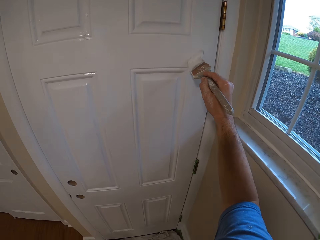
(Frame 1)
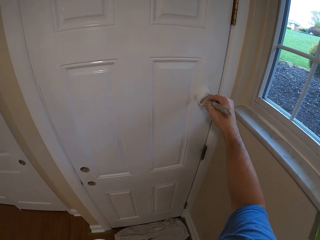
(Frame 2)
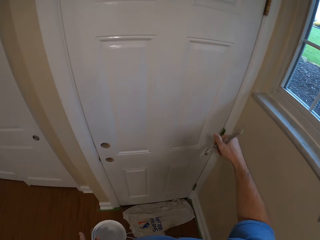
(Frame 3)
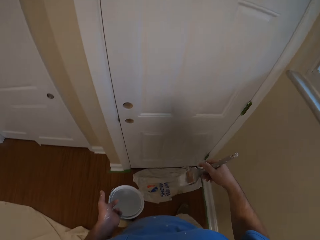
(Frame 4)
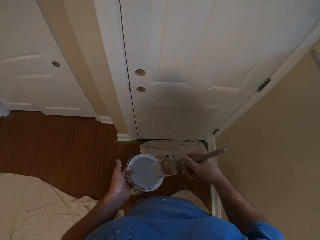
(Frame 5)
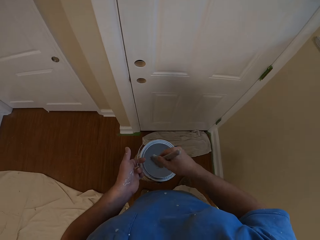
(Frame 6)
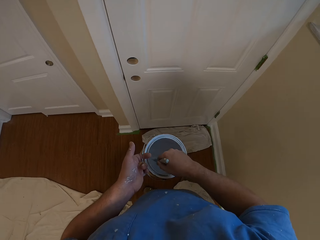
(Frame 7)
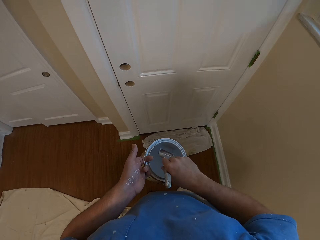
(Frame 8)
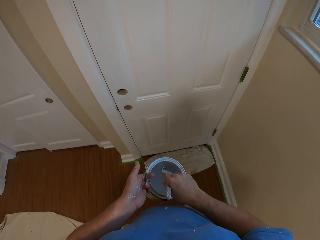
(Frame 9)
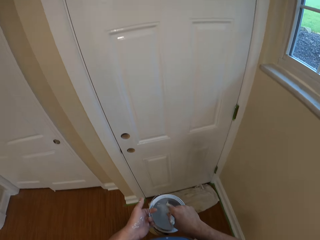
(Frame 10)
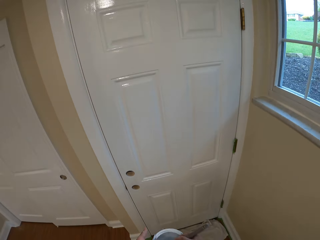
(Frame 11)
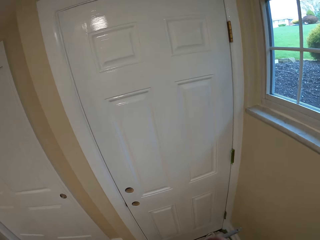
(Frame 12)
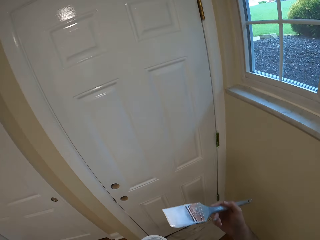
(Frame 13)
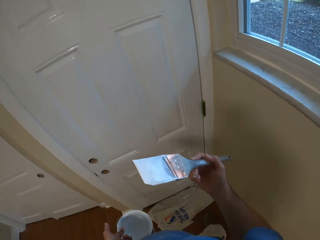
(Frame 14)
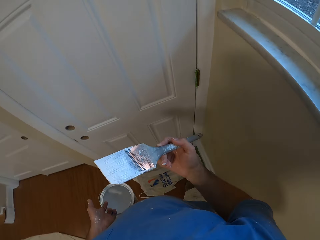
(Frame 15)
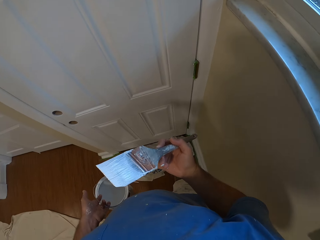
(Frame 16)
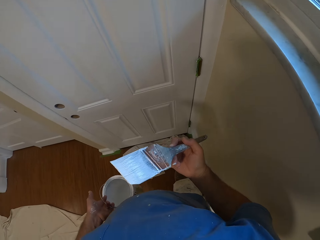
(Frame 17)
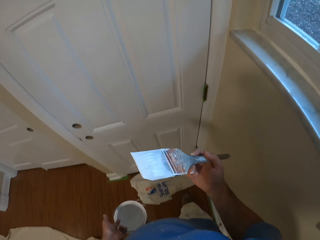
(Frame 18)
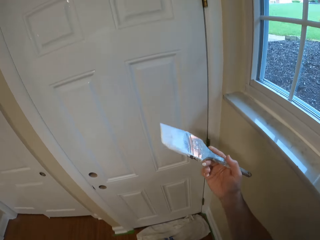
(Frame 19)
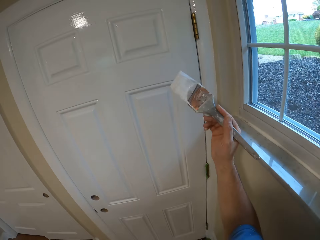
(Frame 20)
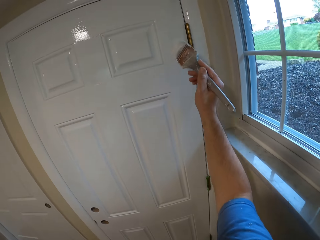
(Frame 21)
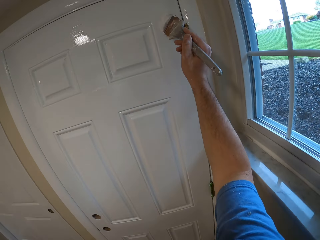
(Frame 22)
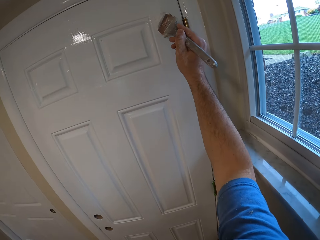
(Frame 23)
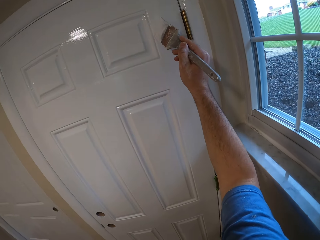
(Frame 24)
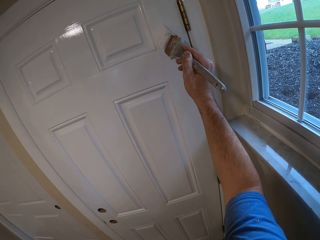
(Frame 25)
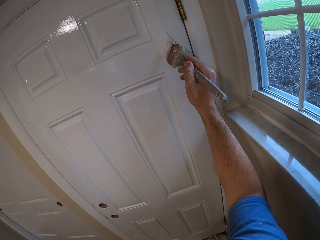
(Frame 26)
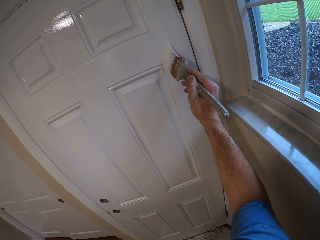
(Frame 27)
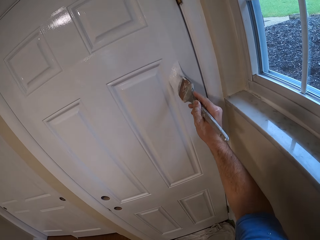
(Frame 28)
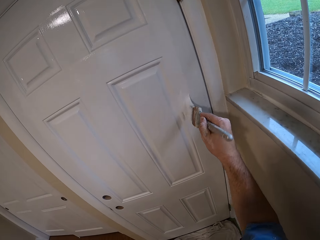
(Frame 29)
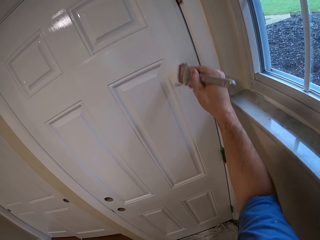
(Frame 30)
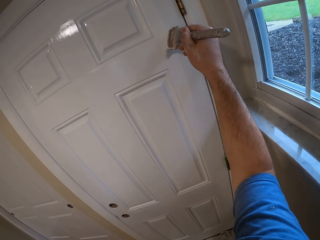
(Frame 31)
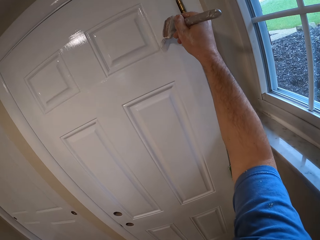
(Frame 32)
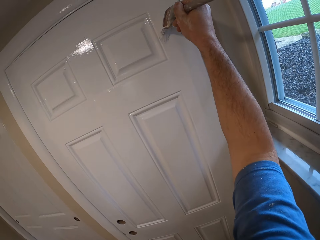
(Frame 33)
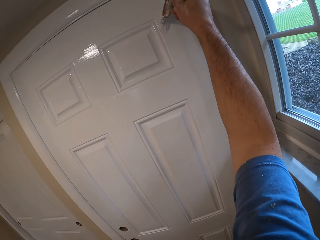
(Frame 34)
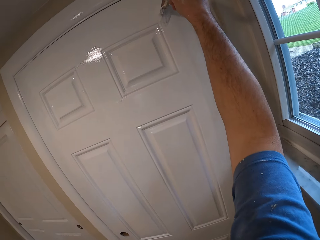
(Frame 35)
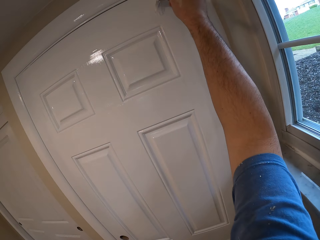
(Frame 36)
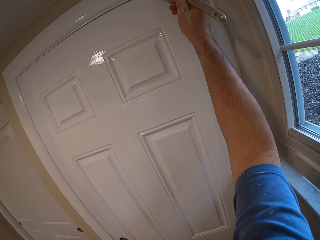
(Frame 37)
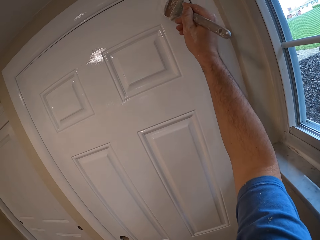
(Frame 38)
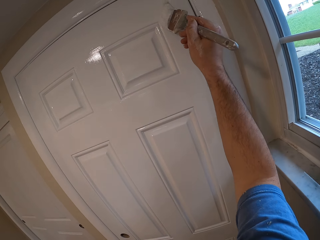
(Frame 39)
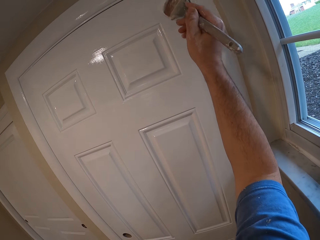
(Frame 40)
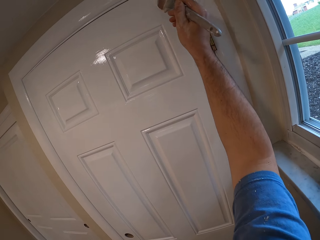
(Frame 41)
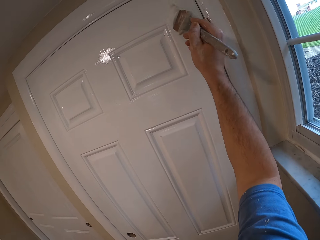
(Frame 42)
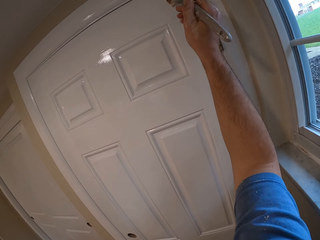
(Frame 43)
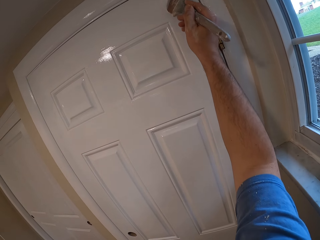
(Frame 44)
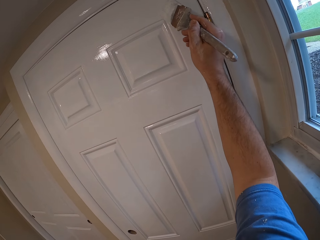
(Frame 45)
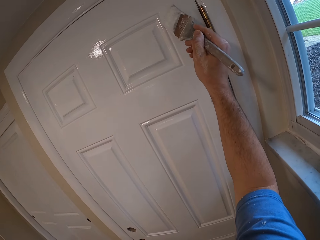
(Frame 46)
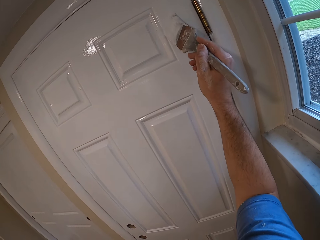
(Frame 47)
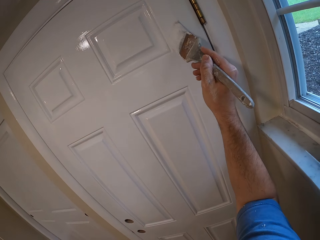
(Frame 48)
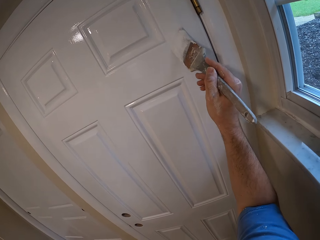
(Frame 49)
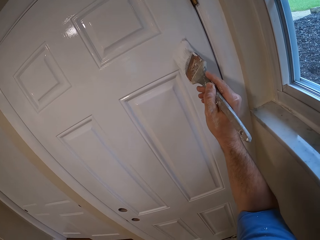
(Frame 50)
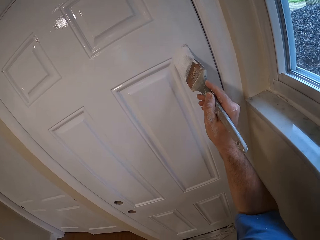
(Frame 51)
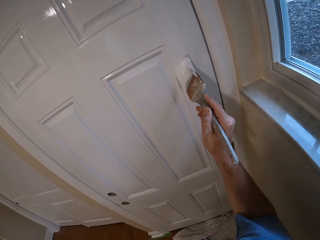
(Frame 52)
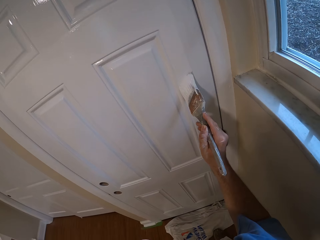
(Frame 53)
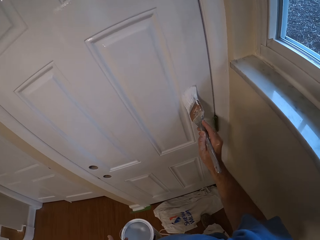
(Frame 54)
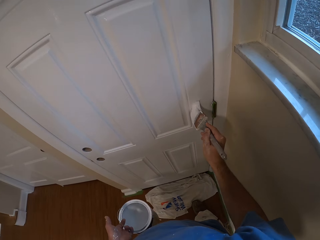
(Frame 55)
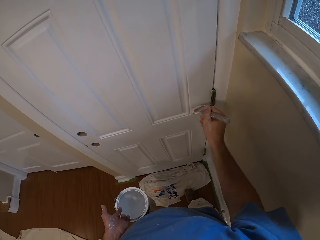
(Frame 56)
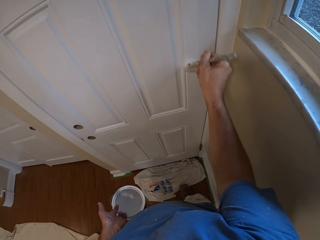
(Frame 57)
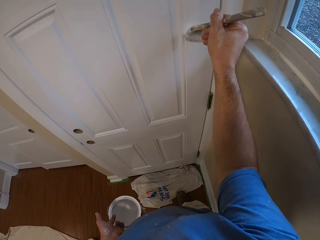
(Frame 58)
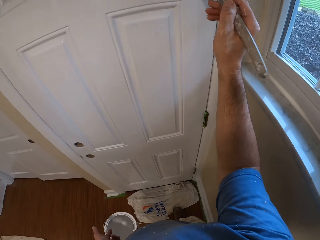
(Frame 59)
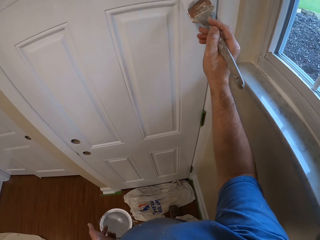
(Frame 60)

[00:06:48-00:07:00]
The camera wearer dips the brush inside the paint container. They paint the door with the brush.

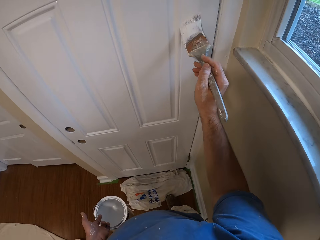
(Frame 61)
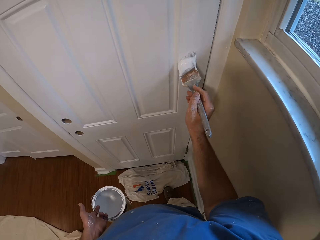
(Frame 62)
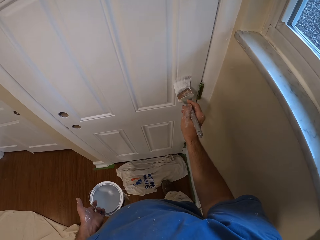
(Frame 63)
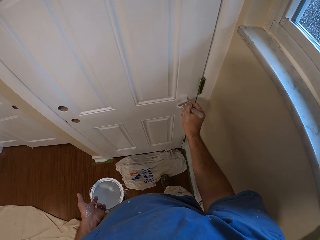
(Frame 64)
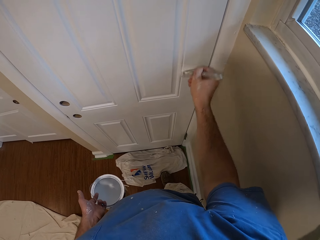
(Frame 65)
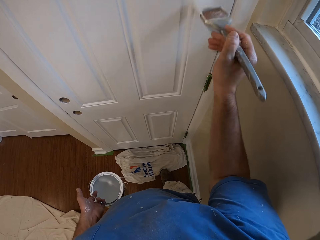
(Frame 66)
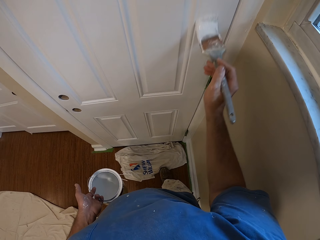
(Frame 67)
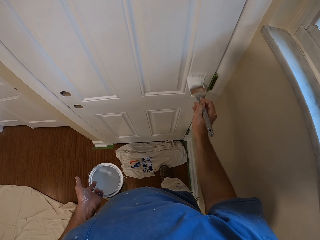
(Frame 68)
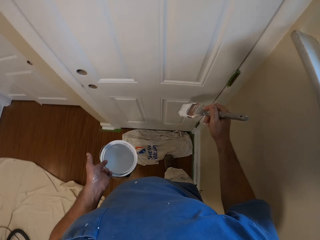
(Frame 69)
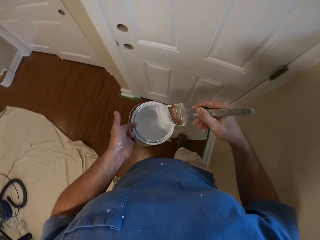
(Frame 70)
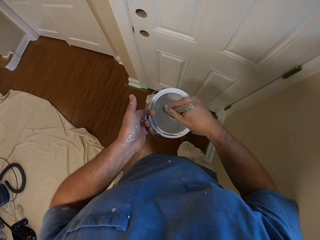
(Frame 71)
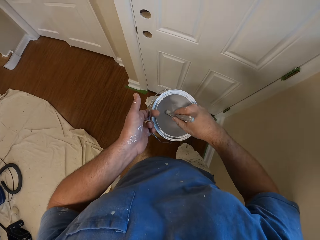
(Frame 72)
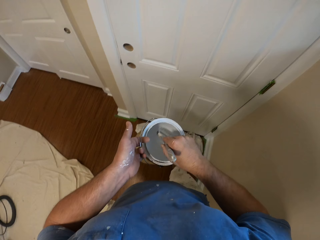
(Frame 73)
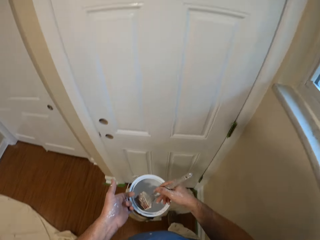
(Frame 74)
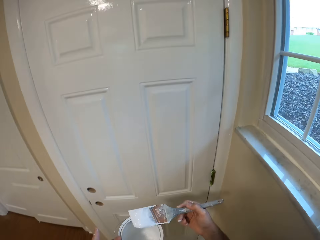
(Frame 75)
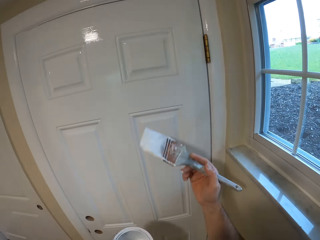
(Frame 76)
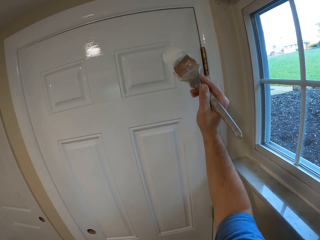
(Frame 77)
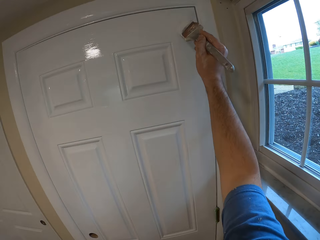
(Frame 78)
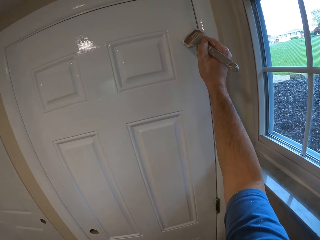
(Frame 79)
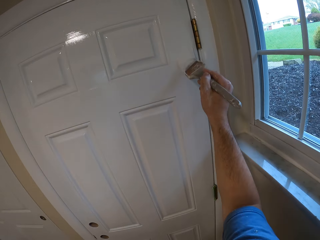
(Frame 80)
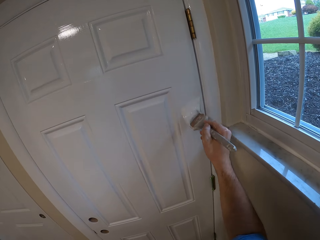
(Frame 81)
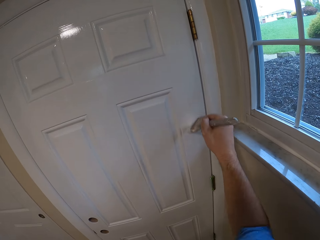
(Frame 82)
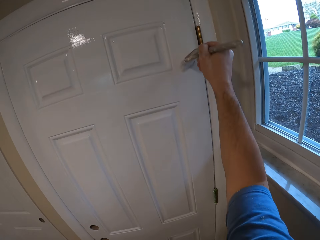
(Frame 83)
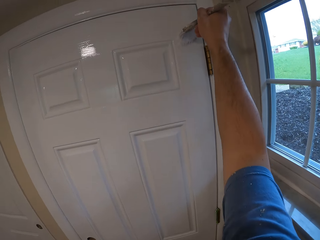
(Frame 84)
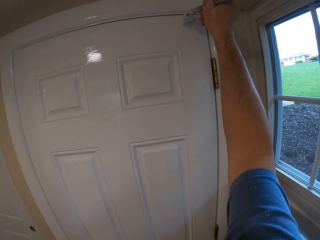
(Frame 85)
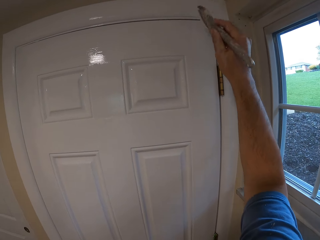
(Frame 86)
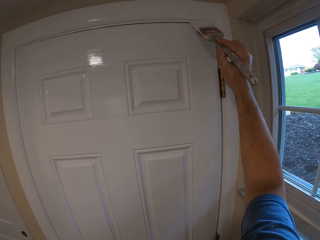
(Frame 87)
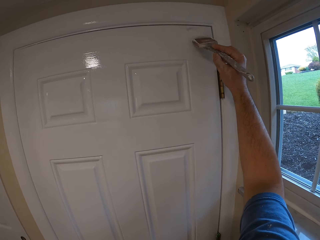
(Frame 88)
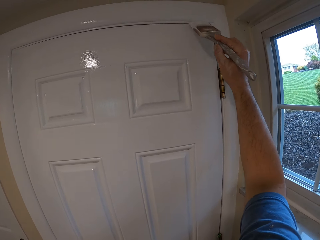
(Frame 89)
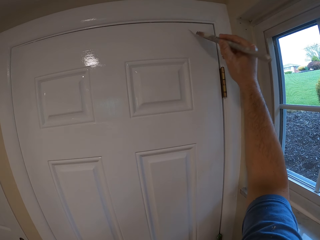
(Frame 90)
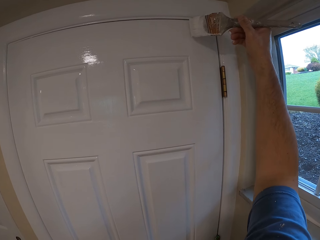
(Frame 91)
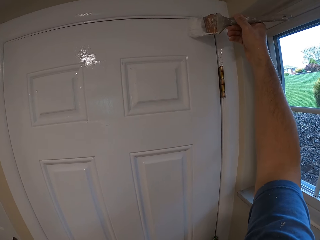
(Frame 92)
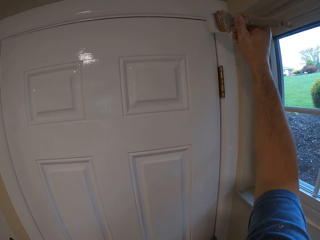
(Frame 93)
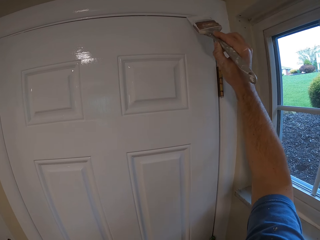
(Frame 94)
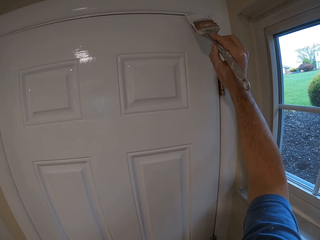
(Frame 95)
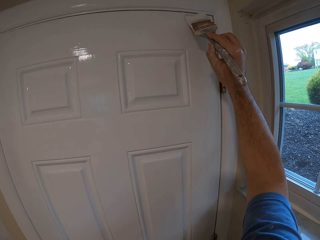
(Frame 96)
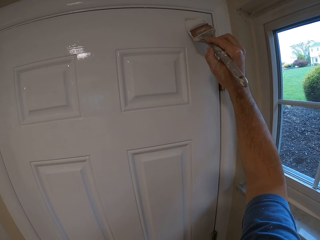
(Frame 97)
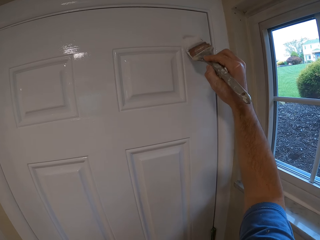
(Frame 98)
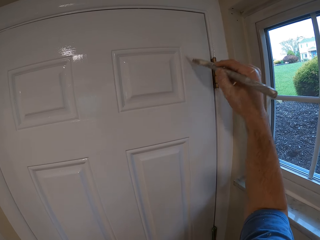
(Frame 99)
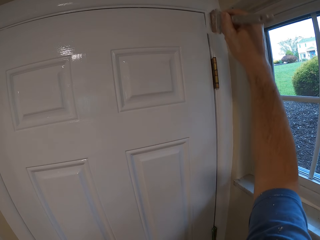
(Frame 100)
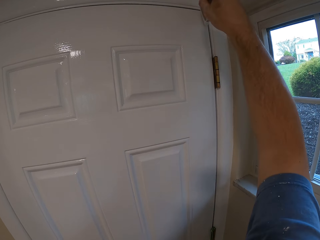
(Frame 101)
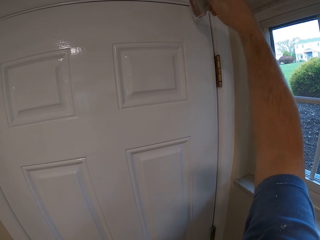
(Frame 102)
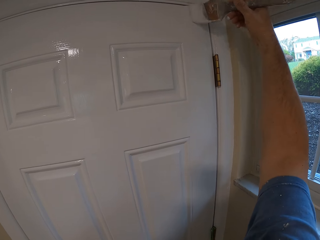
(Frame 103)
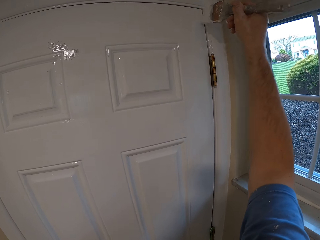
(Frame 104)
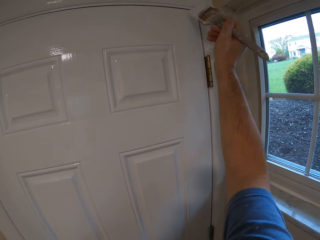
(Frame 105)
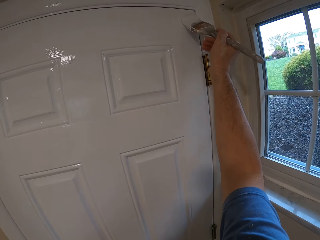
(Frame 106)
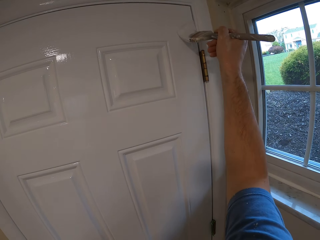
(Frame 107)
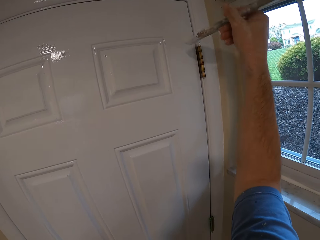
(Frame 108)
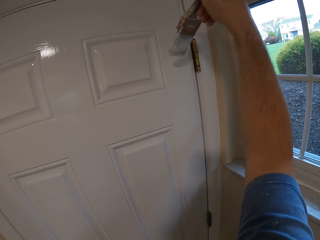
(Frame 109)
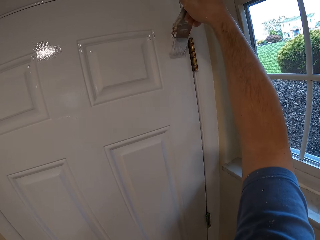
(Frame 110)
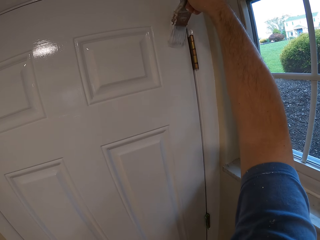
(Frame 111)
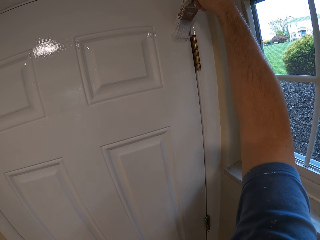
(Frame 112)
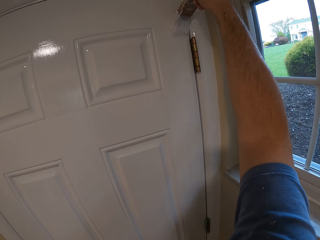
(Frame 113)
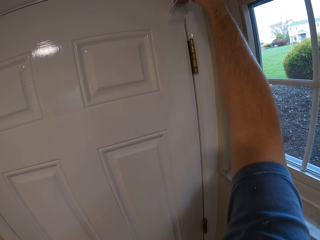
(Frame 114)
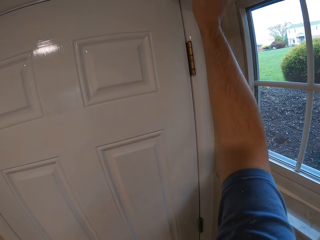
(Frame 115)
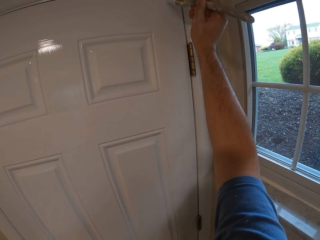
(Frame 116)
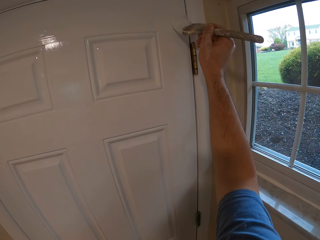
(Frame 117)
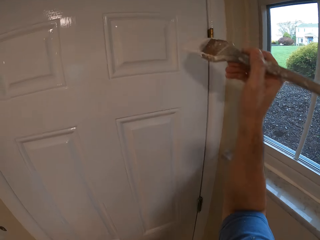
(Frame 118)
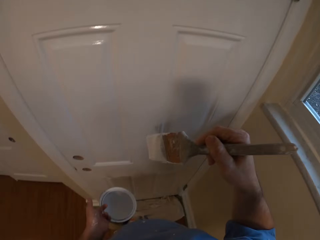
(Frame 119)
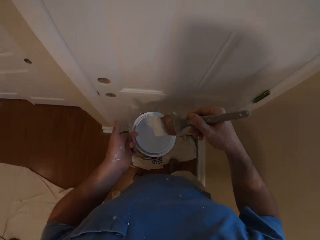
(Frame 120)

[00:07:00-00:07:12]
The camera wearer dips the brush inside the paint container. They paint the door with the brush.
